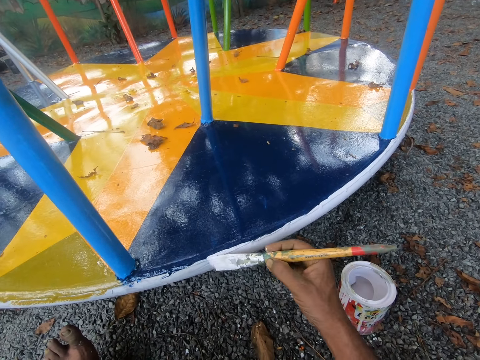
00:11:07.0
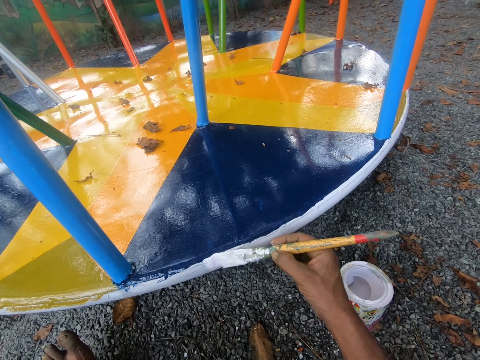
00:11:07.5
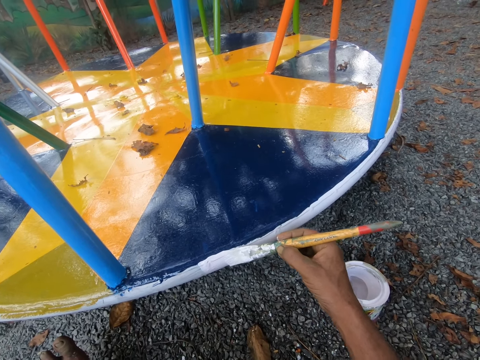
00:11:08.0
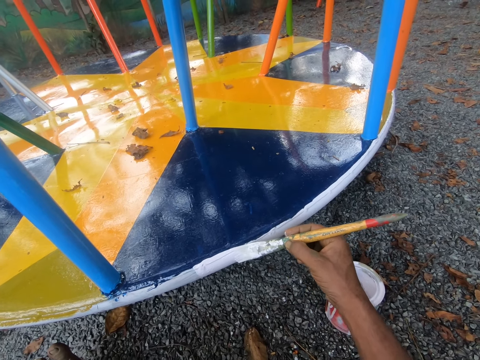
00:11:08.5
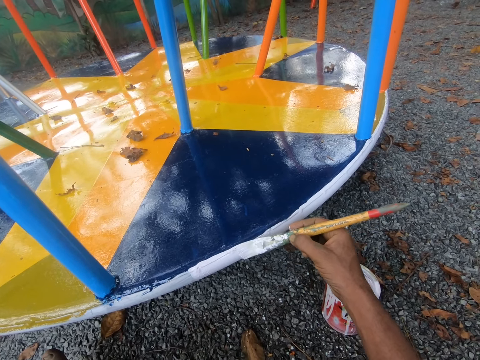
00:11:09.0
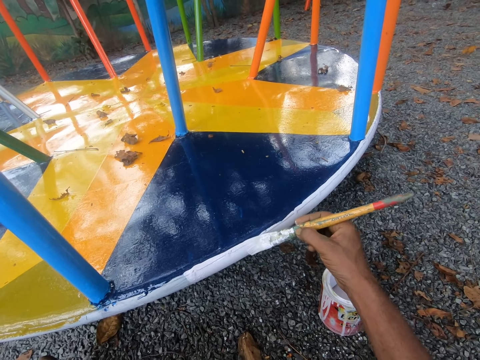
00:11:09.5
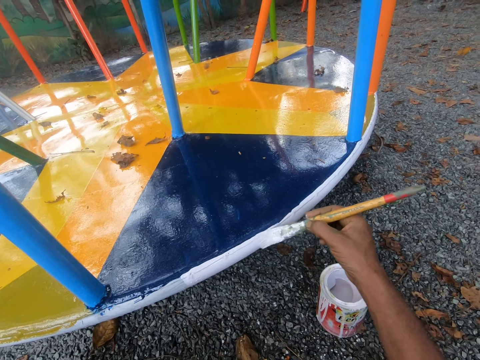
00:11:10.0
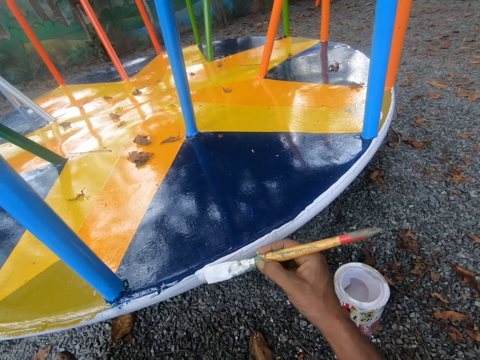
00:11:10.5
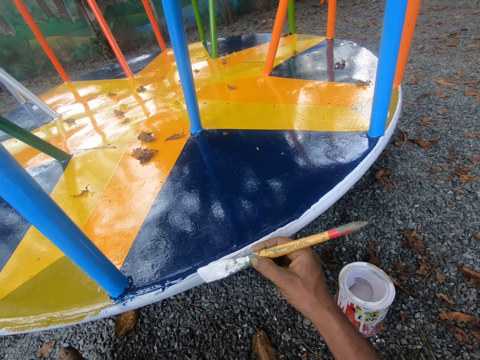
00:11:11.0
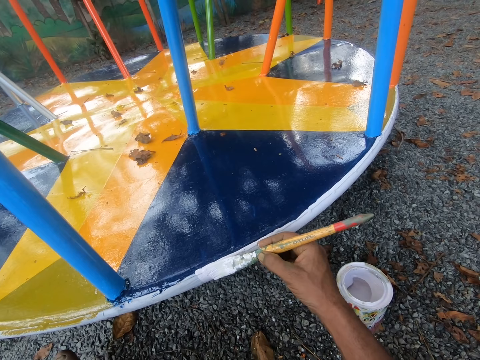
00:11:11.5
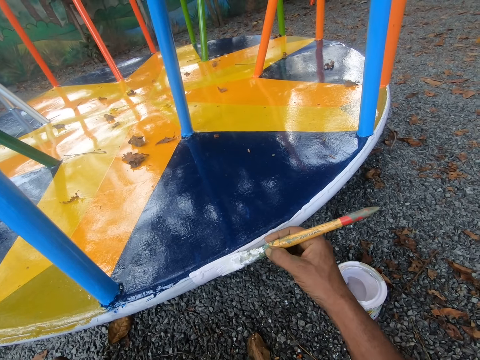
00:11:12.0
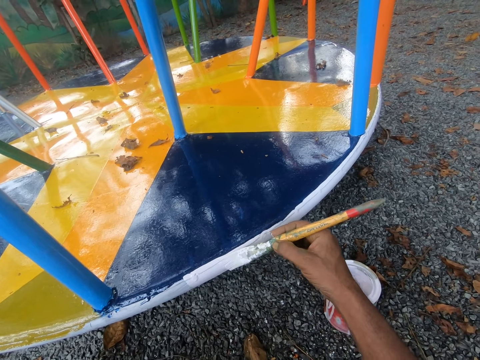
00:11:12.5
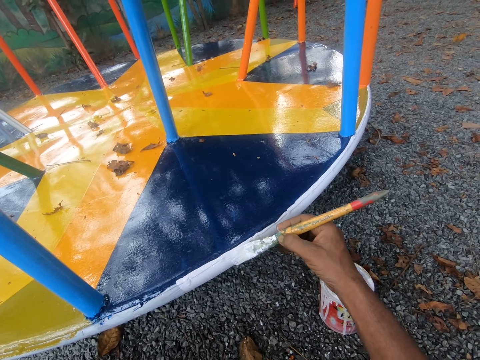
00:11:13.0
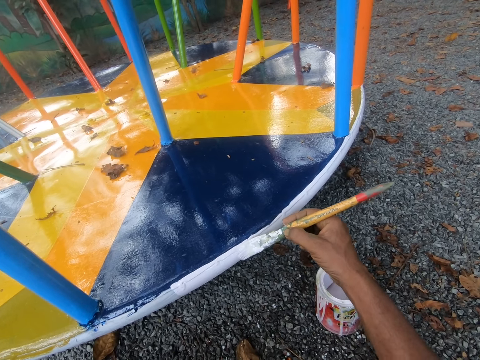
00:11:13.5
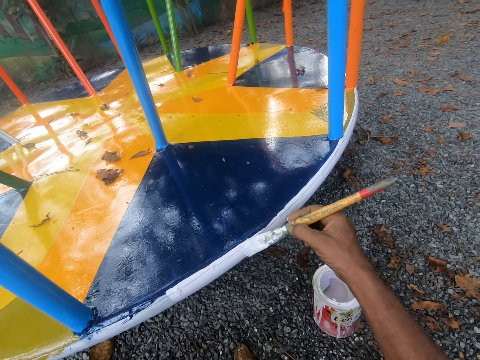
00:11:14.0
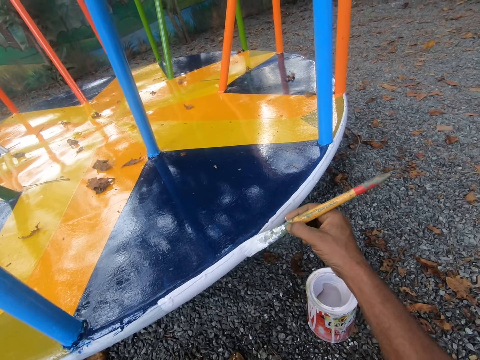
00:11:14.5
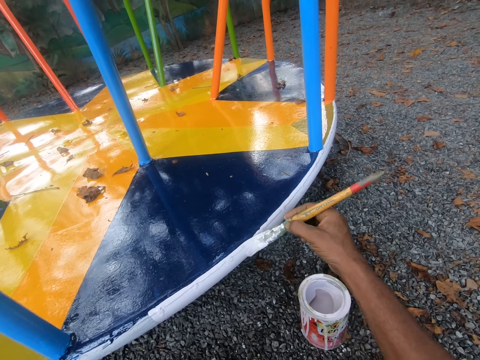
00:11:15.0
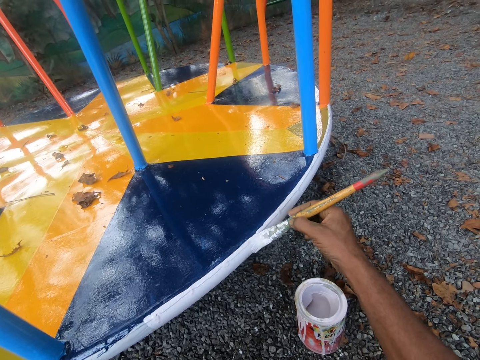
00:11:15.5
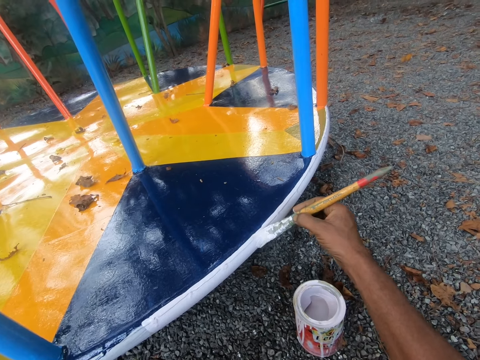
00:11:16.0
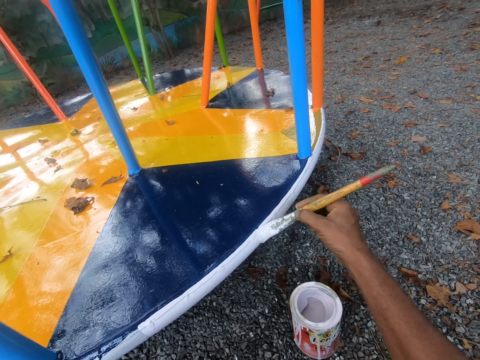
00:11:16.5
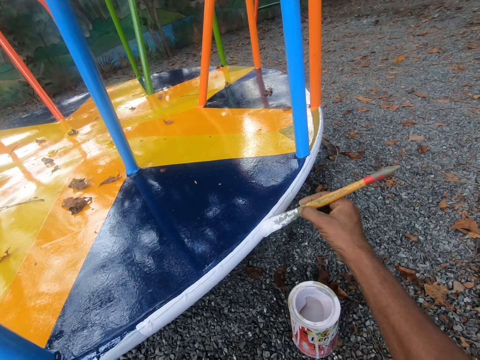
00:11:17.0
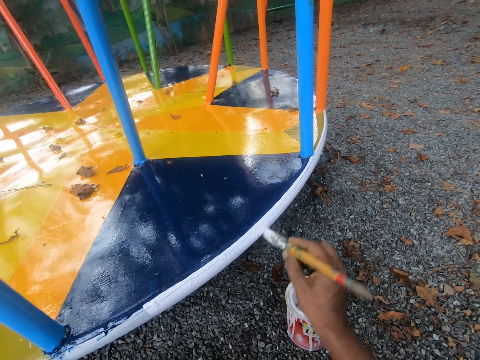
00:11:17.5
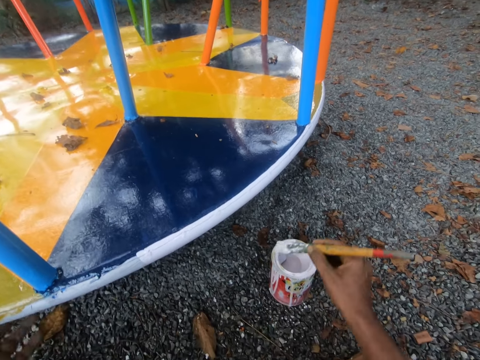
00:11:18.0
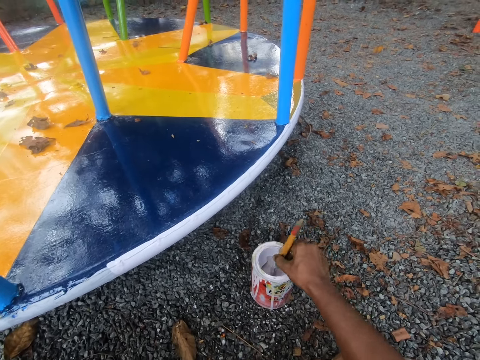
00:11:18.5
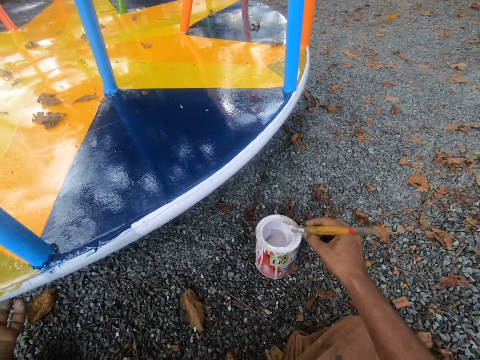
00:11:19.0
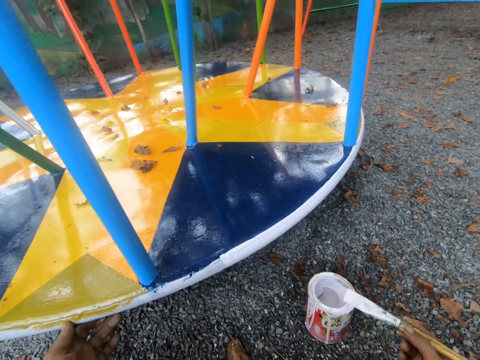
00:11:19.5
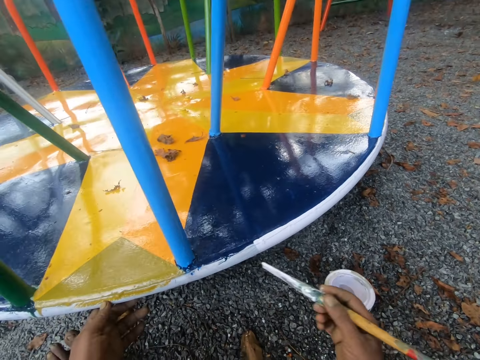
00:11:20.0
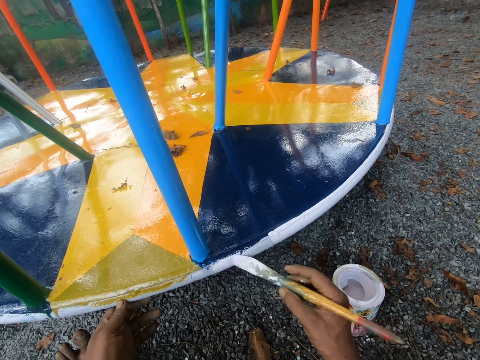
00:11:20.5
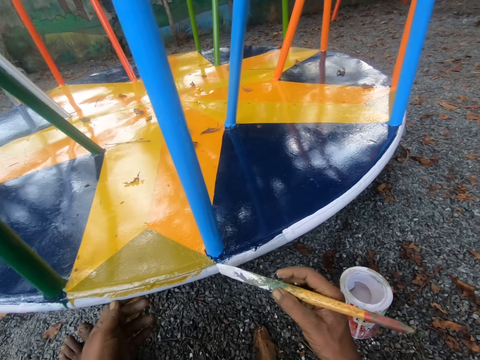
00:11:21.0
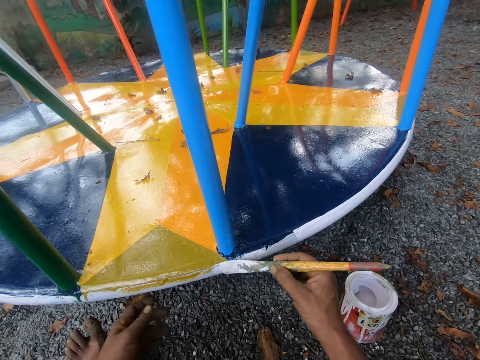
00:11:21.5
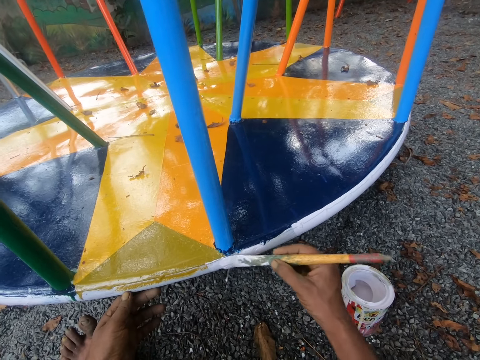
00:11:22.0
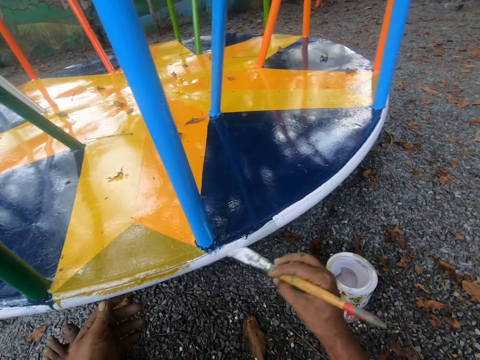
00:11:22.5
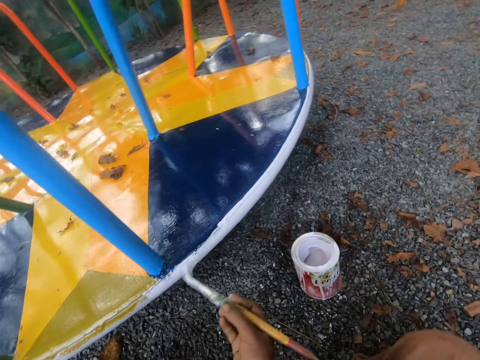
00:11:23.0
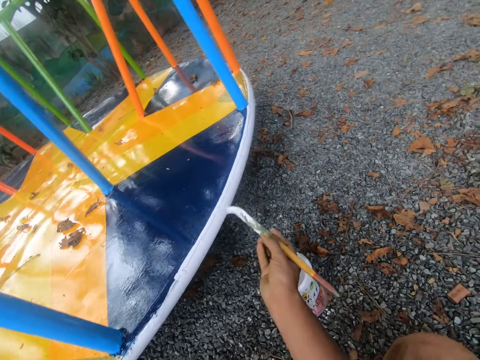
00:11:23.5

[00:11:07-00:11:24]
The camera wearer dips the paint brush in his right hand into the paint container on the ground. He wipes the paint brush in his right hand on the rim of the paint container. He adjusts the merry-go-round or swing. He paints the swing with the paint brush in his right hand.

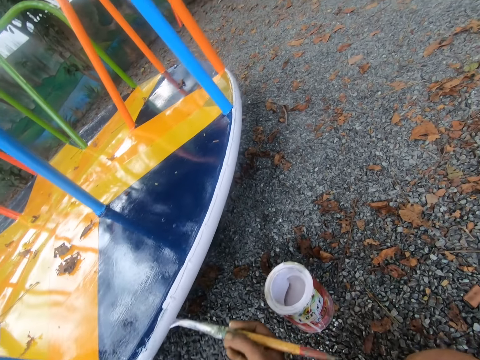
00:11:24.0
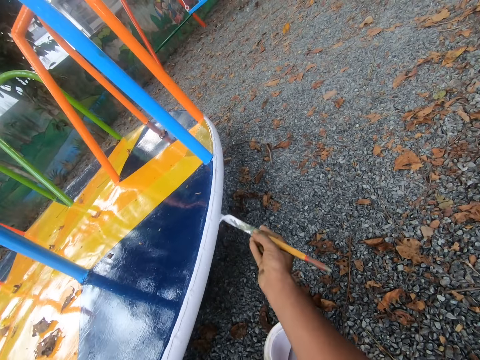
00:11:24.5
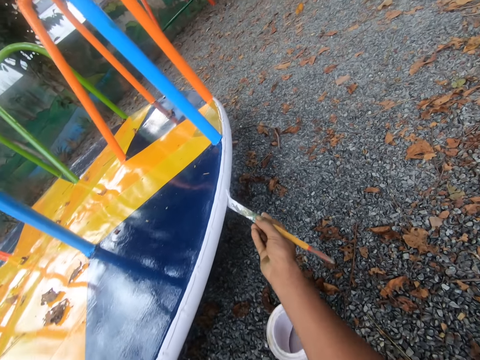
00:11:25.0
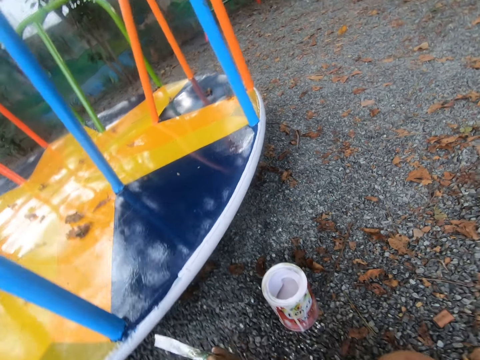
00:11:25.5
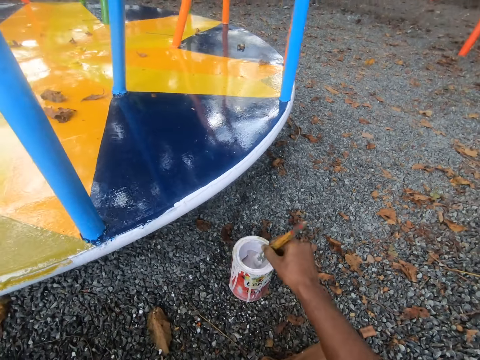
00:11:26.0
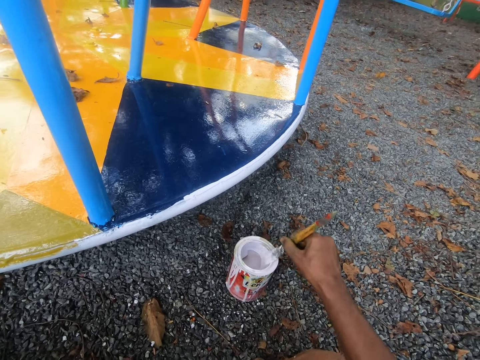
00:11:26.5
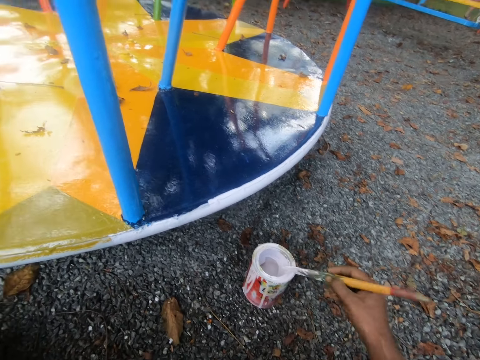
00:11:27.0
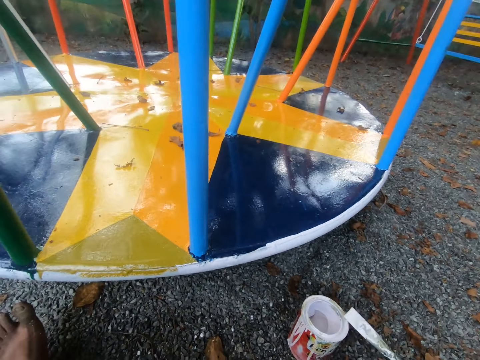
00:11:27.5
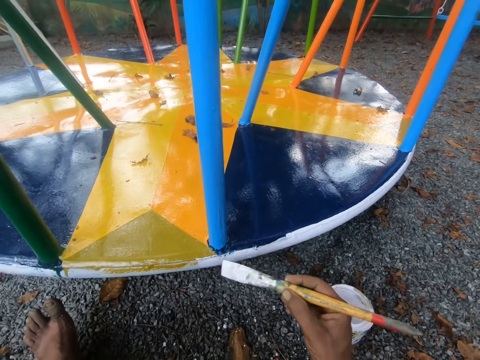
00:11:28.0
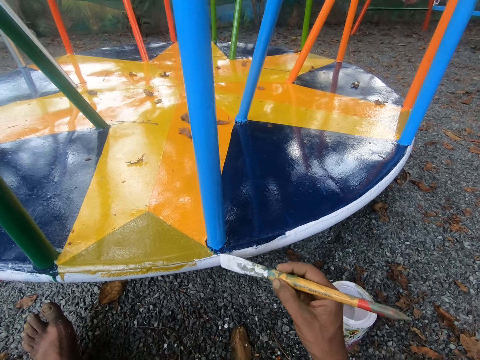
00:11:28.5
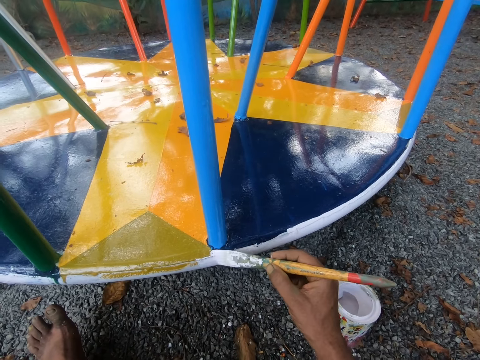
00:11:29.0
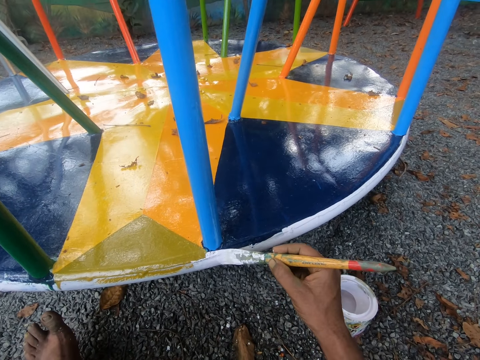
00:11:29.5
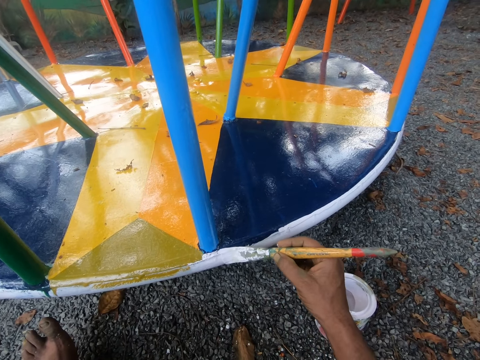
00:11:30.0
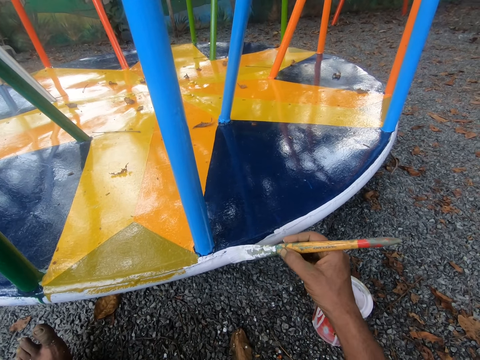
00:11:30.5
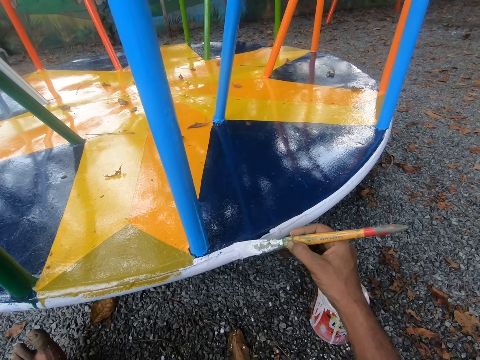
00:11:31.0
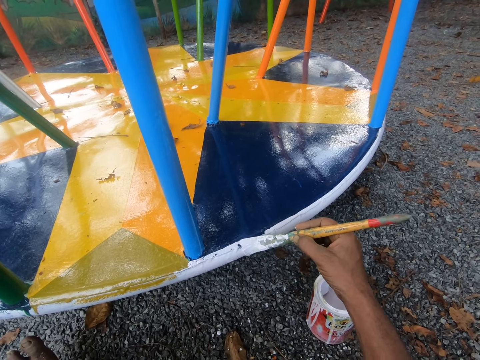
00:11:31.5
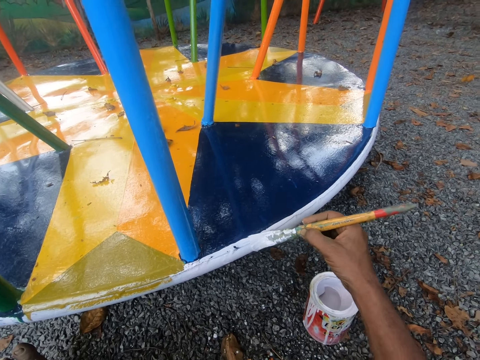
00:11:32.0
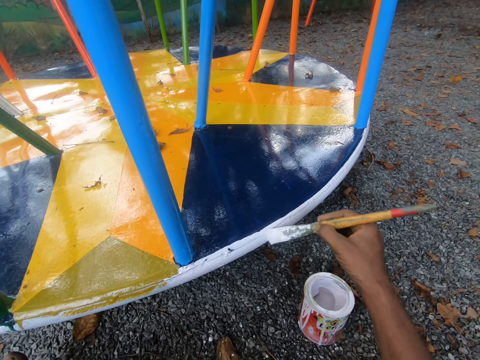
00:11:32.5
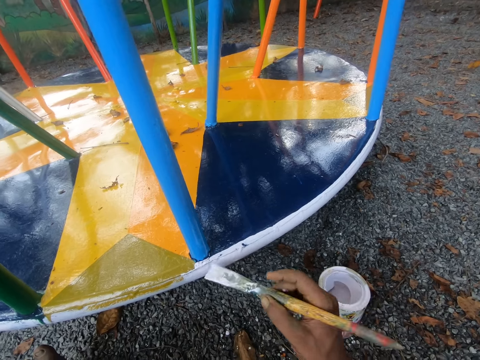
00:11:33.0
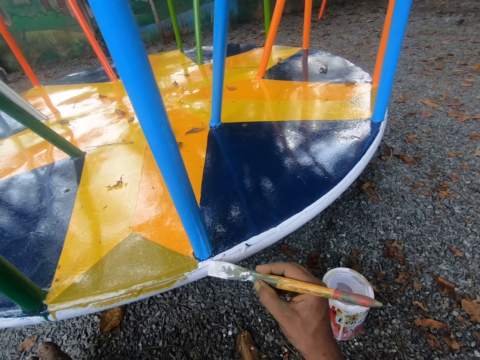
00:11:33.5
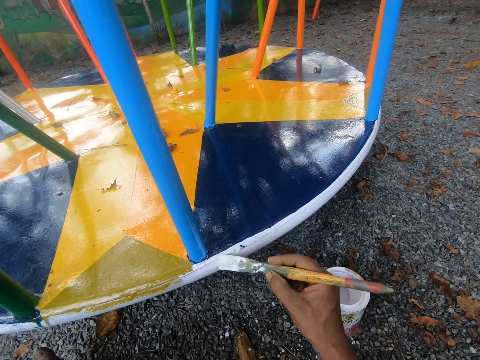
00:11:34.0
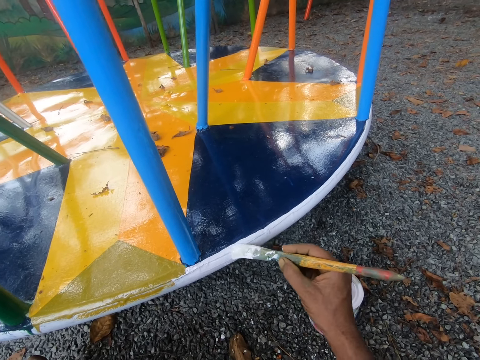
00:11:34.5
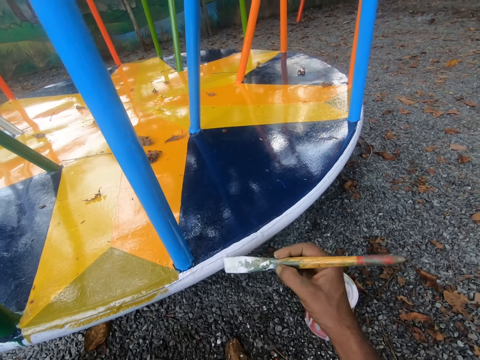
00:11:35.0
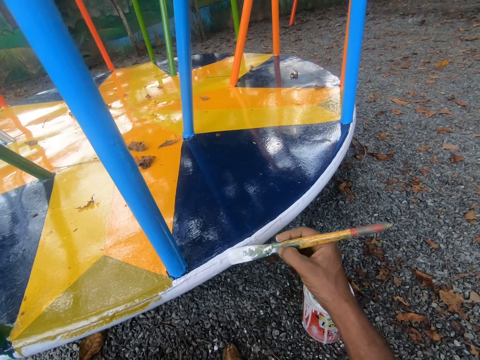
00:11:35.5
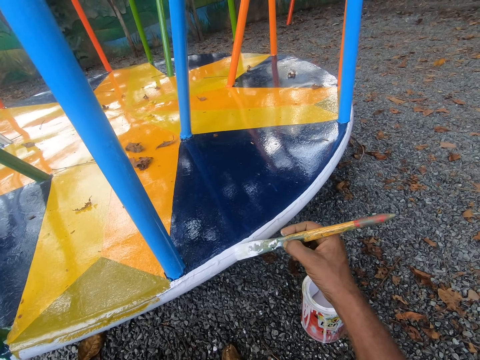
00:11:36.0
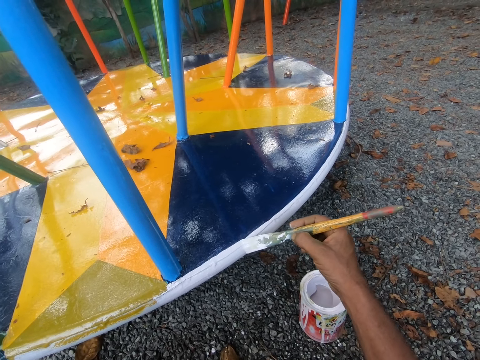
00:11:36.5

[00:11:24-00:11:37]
The camera wearer dips the paint brush in his right hand into the paint container on the ground. He wipes the paint brush in his right hand on the rim of the paint container. He paints the swing with the paint brush in his right hand.
